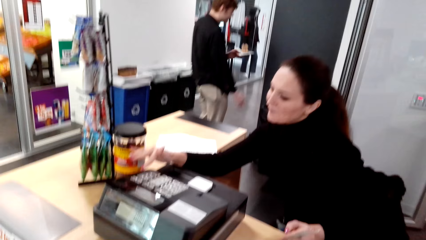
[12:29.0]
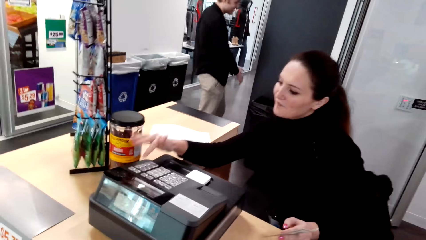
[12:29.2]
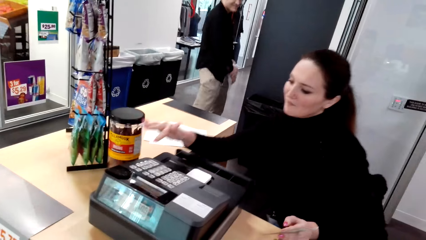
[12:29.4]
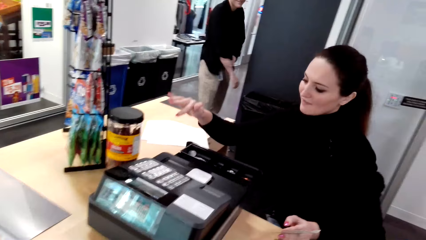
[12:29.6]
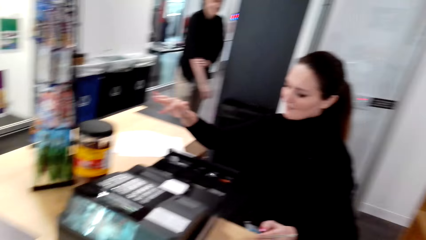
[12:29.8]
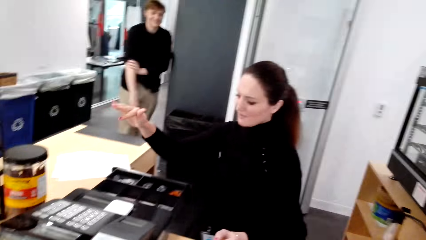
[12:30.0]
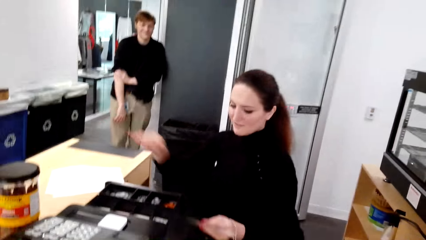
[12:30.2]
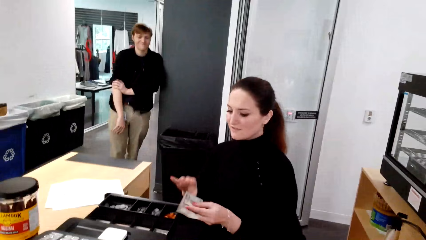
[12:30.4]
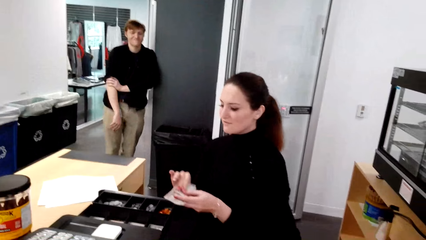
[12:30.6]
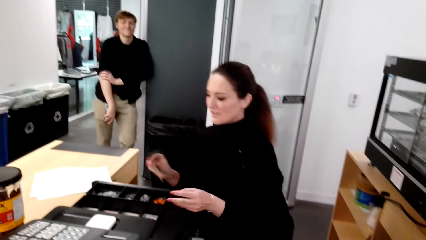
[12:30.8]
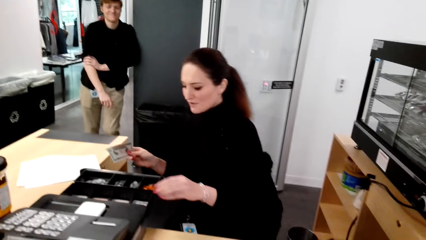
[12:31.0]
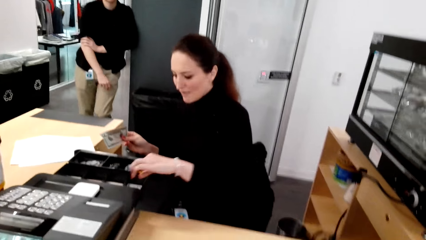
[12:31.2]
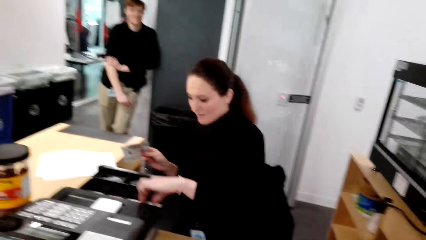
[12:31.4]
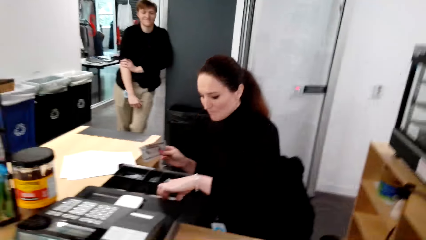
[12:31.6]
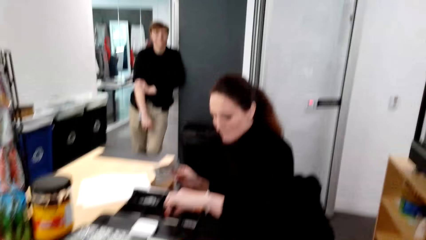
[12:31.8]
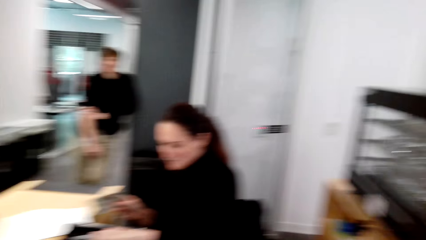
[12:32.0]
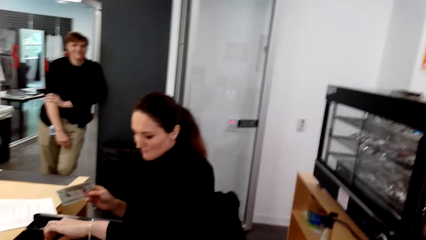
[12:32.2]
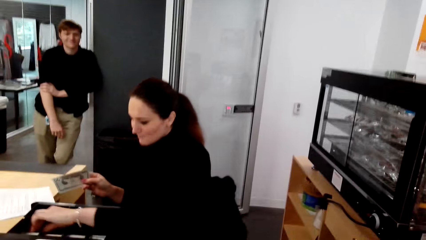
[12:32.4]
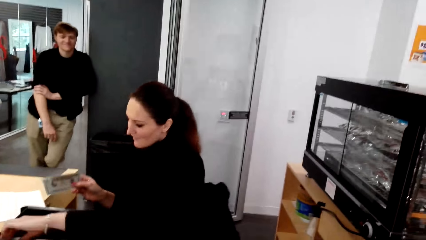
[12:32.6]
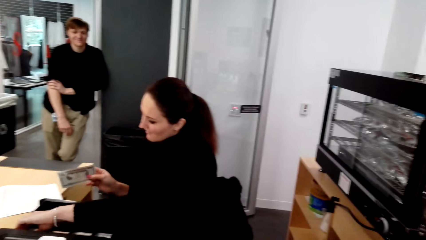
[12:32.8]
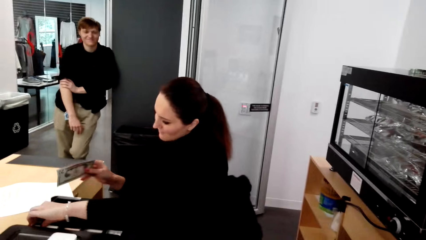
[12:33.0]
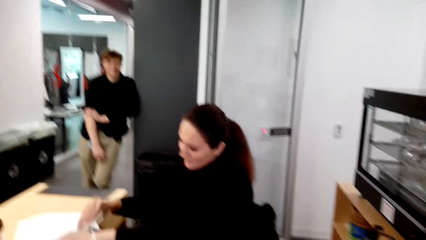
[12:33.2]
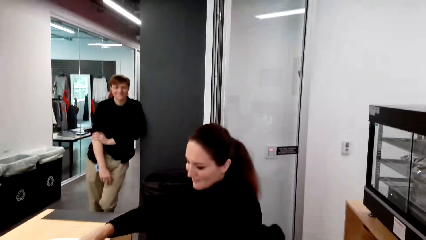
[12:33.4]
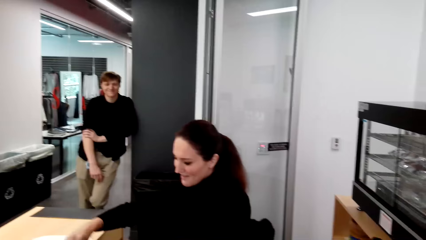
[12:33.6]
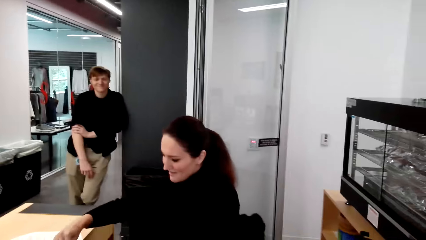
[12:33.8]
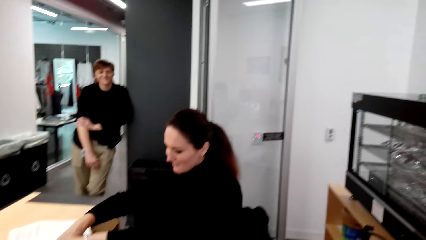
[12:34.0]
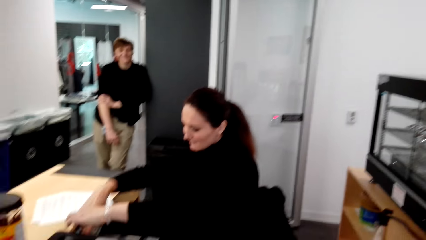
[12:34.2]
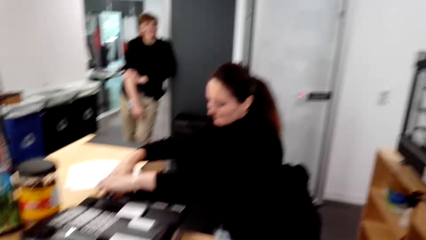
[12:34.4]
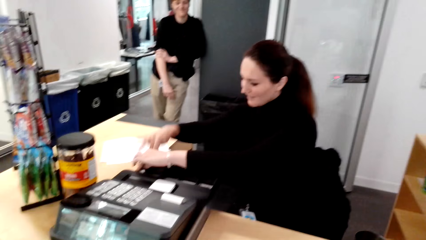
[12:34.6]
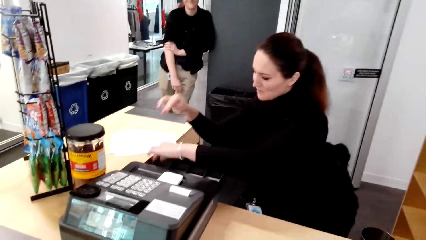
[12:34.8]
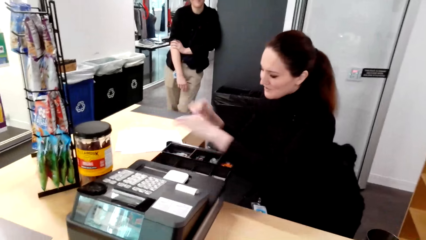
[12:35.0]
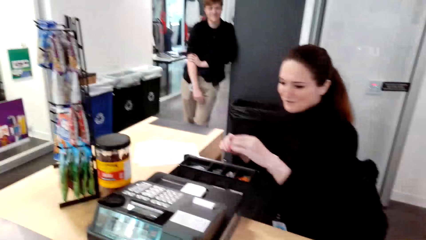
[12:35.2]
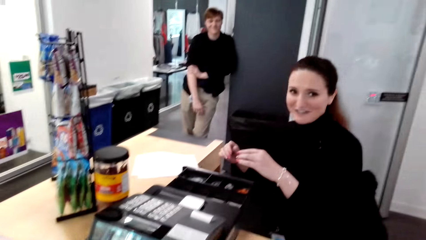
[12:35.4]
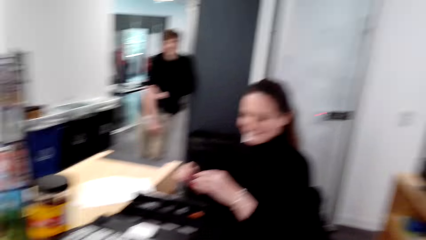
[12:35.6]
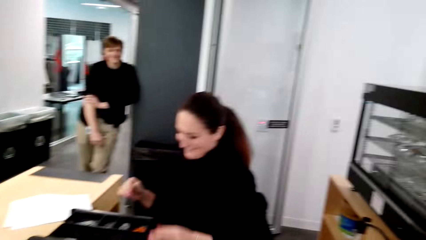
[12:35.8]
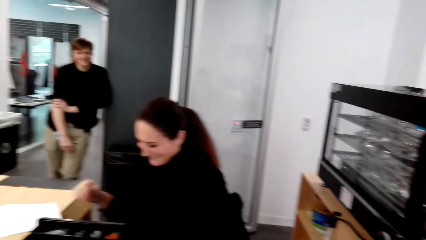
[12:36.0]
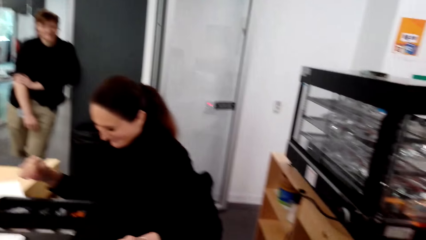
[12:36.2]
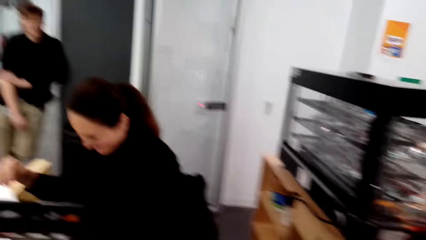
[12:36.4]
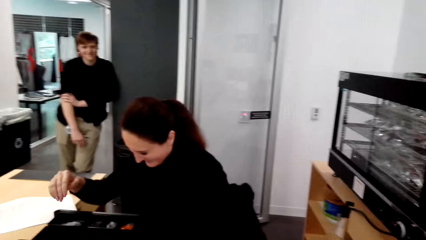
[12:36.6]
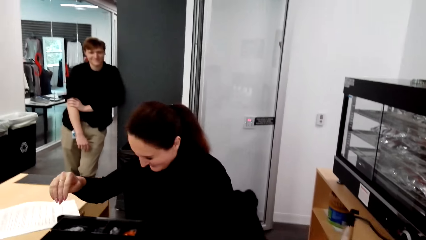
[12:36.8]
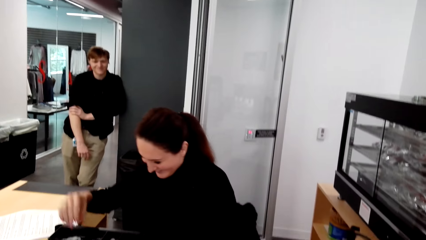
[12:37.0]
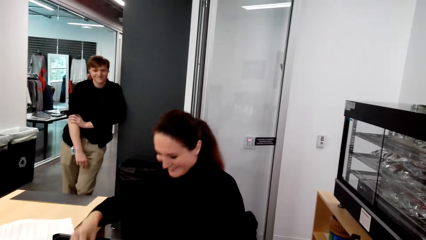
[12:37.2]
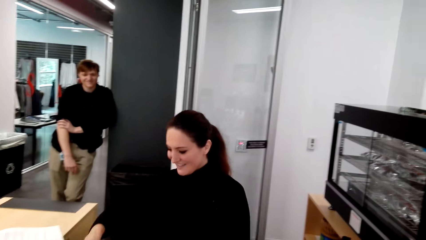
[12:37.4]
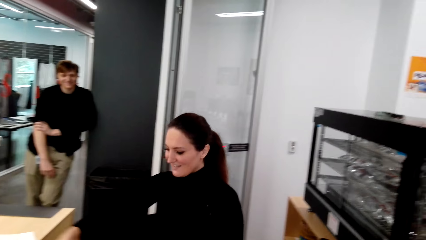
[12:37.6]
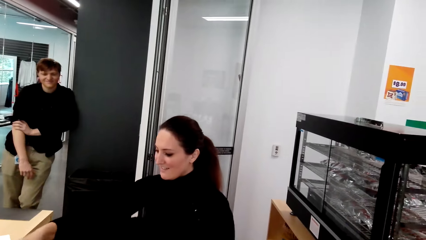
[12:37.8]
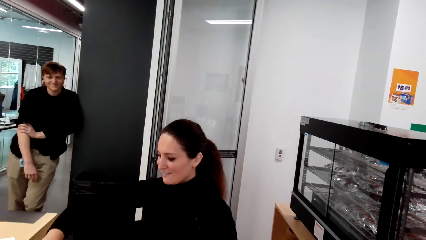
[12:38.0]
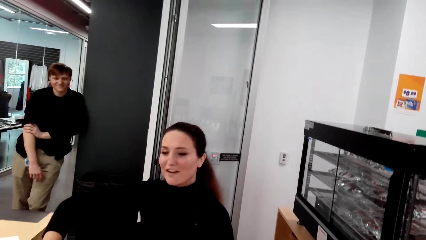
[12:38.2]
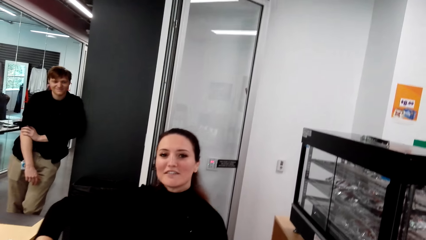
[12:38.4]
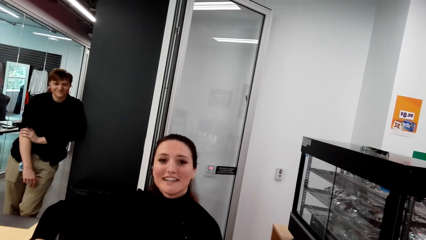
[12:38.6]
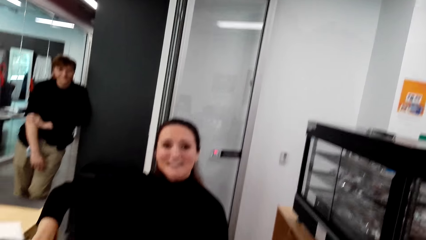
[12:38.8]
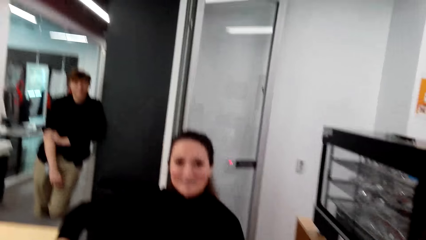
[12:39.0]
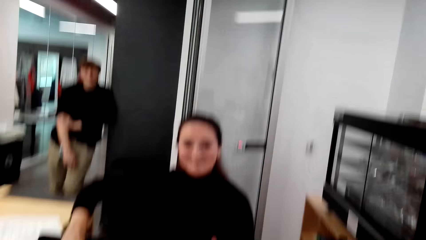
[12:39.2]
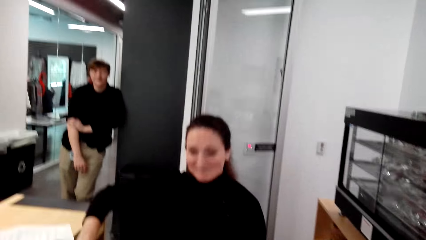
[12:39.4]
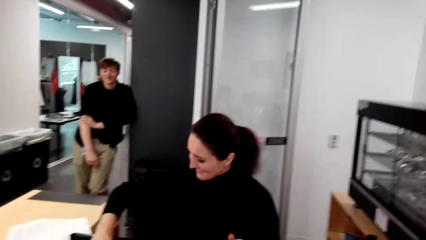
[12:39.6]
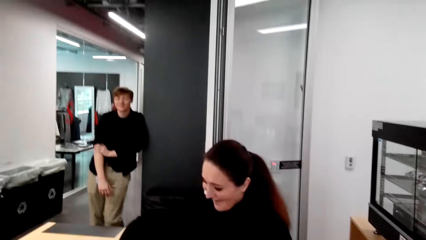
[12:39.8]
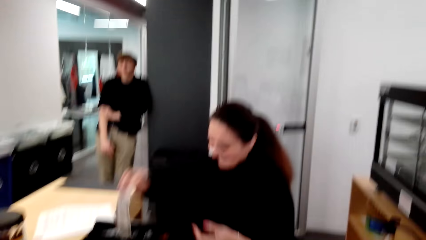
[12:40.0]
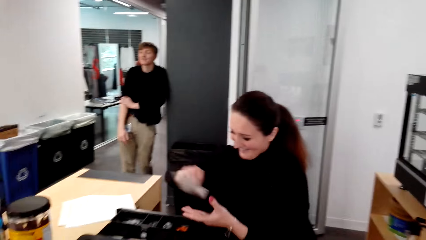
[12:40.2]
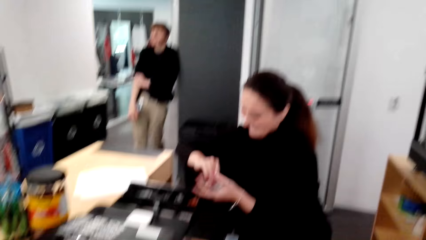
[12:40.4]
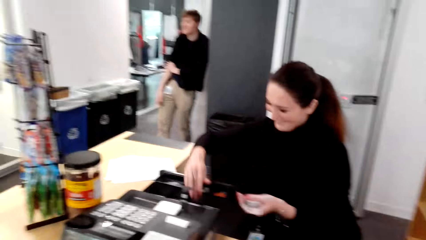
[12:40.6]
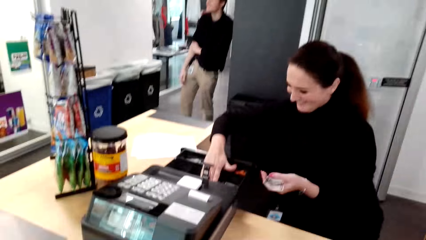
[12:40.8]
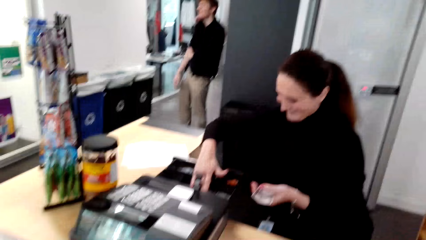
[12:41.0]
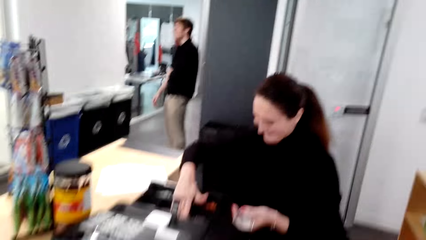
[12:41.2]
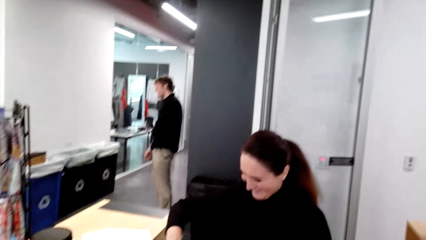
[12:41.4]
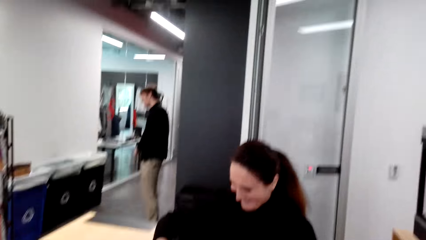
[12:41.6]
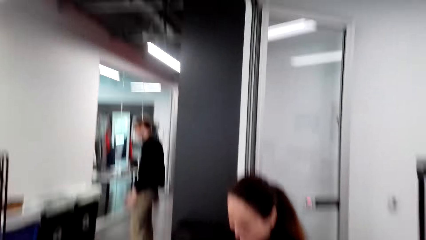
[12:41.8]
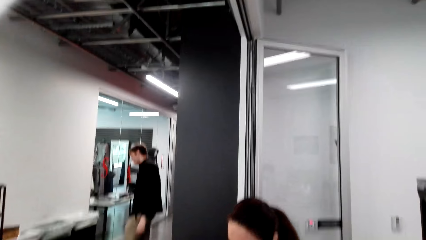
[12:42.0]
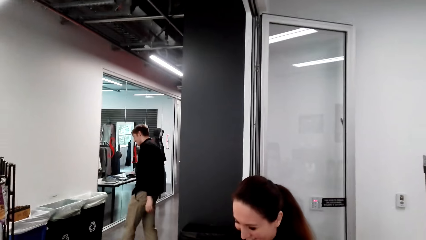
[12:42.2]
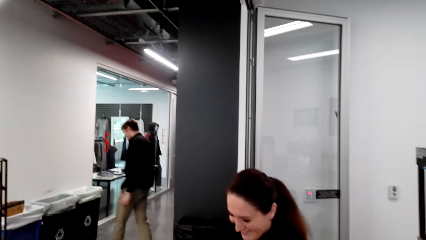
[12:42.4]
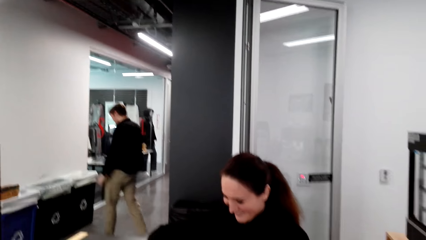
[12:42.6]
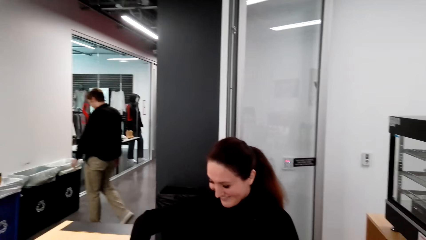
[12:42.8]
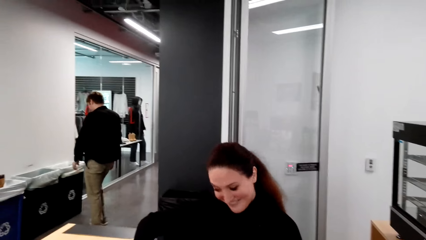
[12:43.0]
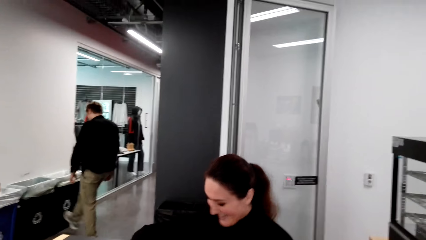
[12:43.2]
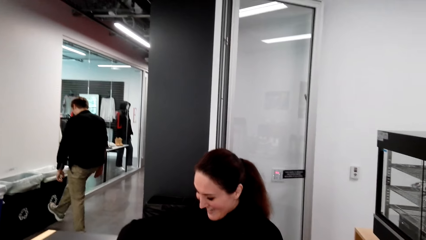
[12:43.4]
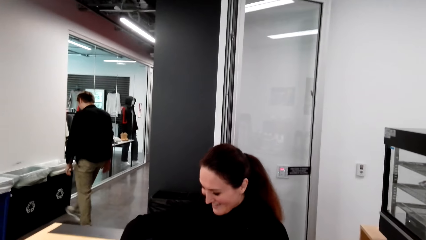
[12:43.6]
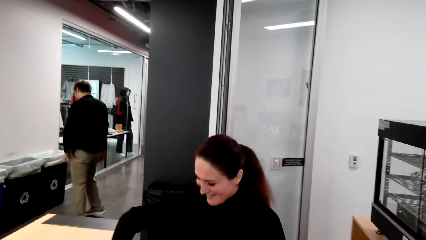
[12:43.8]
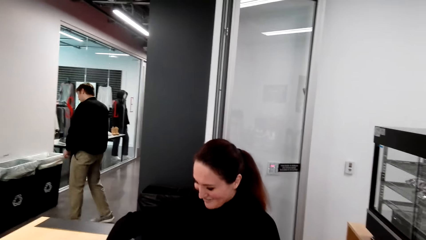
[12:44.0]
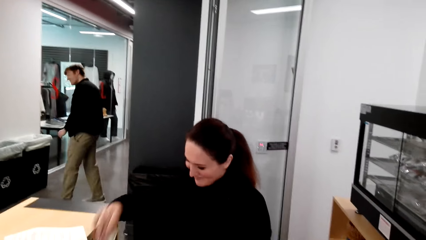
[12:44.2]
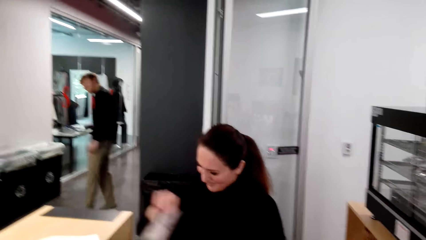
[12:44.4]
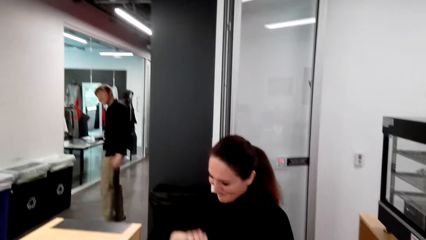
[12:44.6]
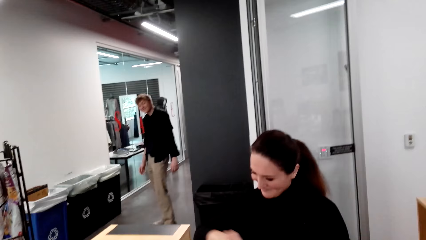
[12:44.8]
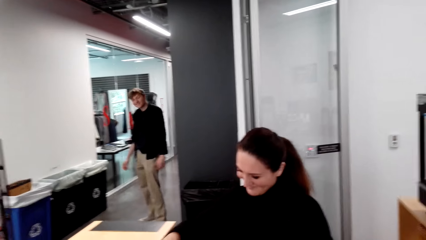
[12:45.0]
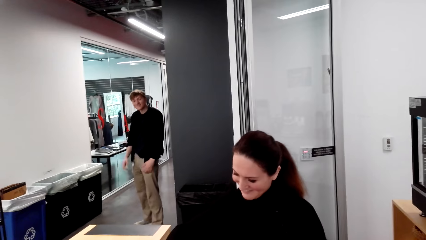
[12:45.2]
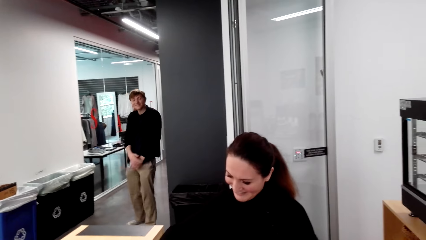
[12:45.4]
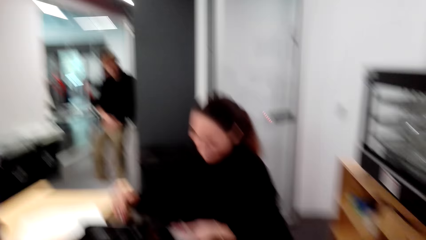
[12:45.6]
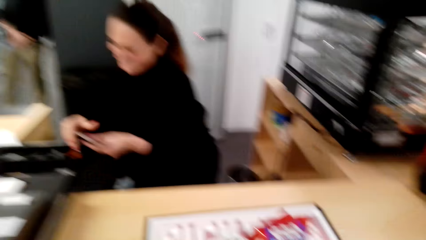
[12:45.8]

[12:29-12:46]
A woman presses the machine. The woman types on the keyboard. The camera wearer converses with the woman. They count money on the counter. They converse with the woman.
